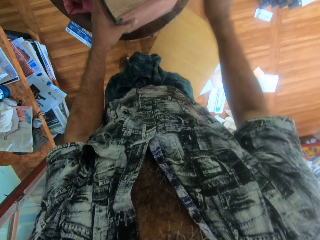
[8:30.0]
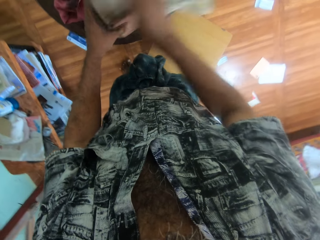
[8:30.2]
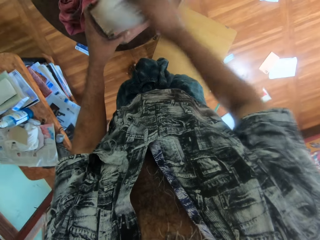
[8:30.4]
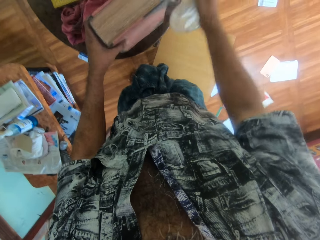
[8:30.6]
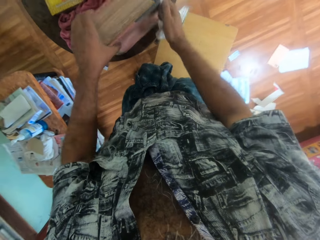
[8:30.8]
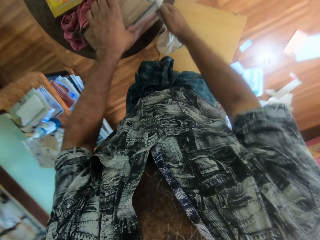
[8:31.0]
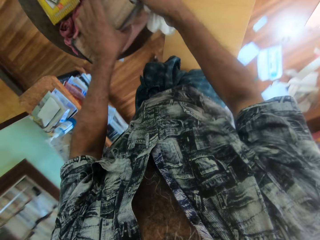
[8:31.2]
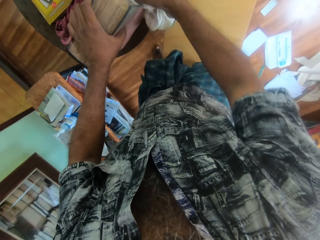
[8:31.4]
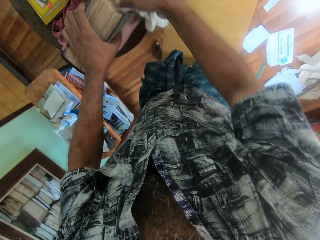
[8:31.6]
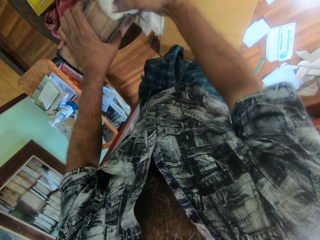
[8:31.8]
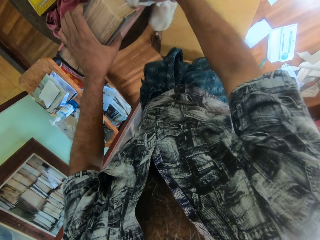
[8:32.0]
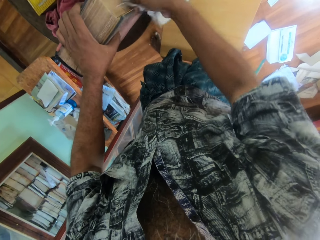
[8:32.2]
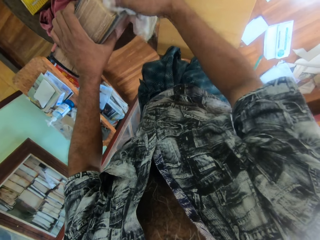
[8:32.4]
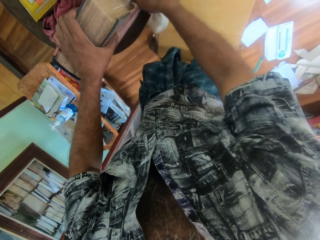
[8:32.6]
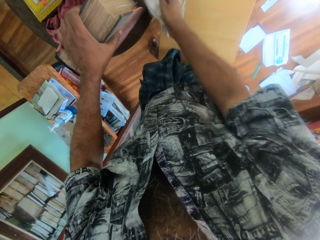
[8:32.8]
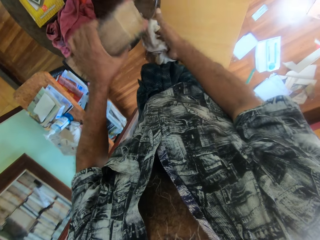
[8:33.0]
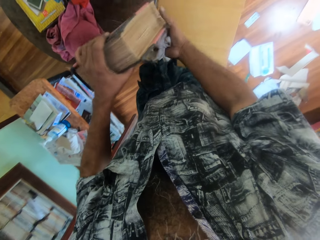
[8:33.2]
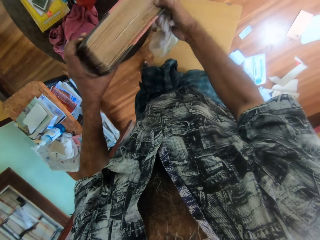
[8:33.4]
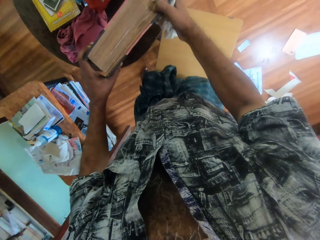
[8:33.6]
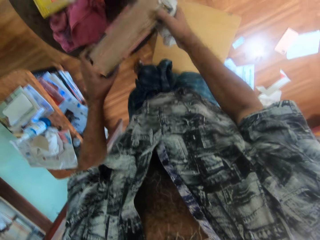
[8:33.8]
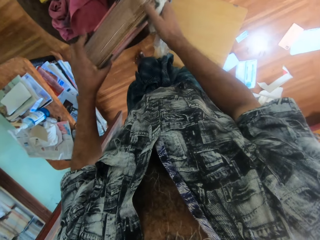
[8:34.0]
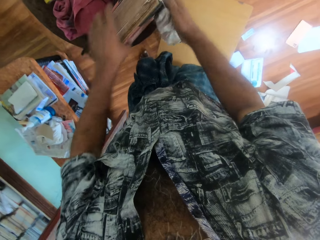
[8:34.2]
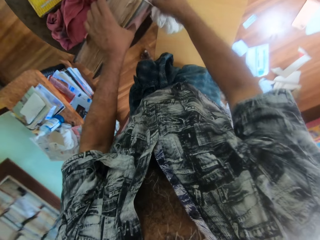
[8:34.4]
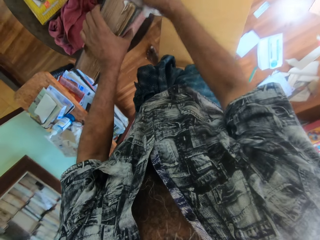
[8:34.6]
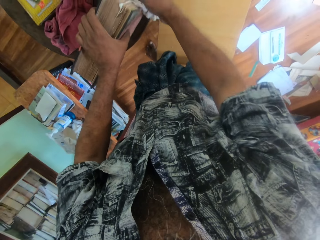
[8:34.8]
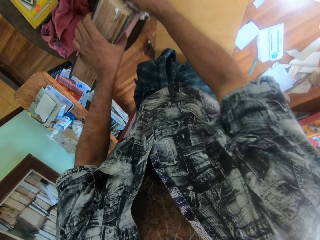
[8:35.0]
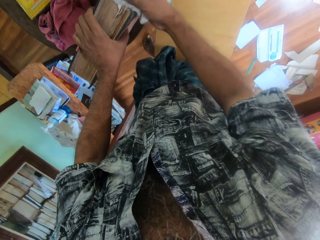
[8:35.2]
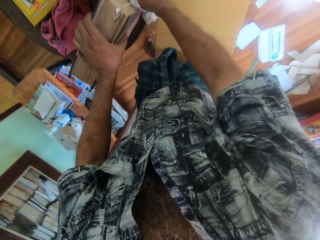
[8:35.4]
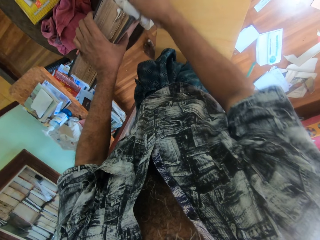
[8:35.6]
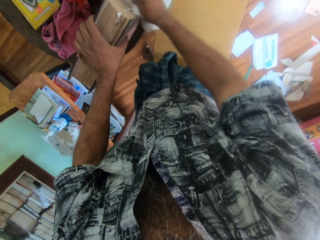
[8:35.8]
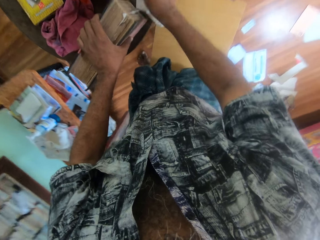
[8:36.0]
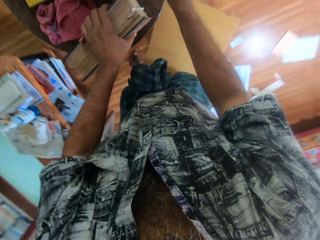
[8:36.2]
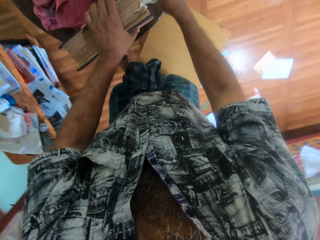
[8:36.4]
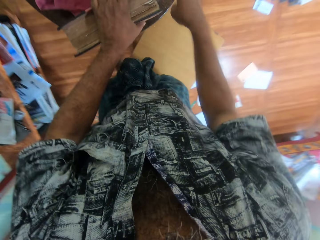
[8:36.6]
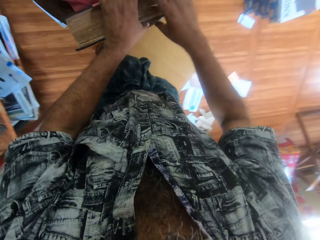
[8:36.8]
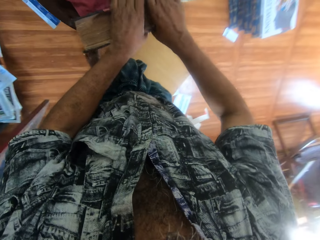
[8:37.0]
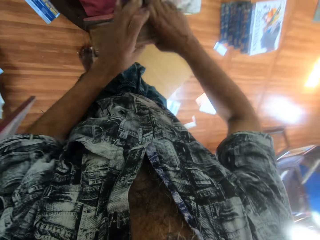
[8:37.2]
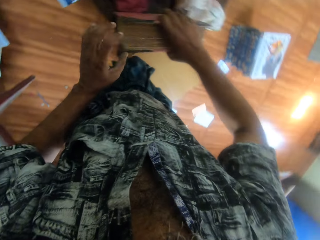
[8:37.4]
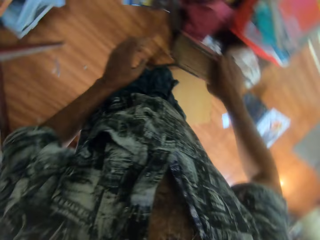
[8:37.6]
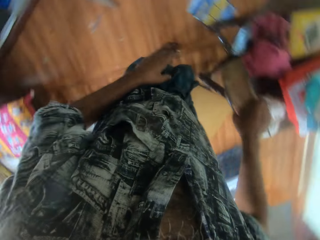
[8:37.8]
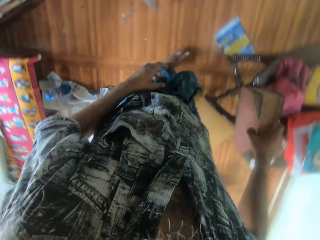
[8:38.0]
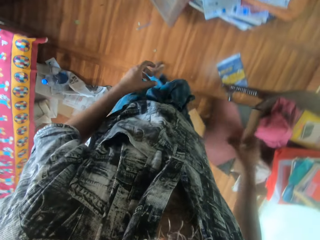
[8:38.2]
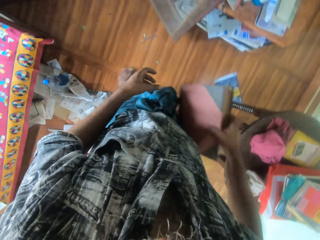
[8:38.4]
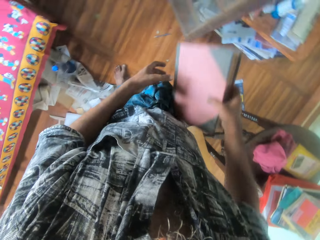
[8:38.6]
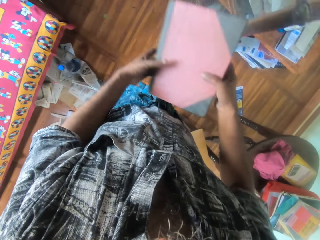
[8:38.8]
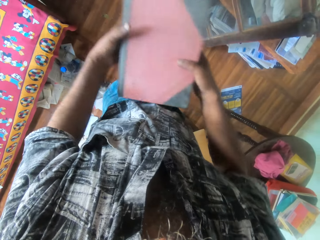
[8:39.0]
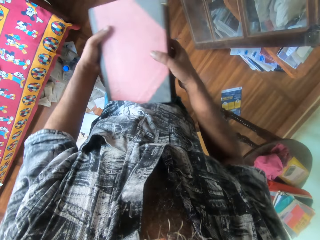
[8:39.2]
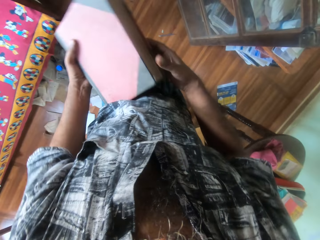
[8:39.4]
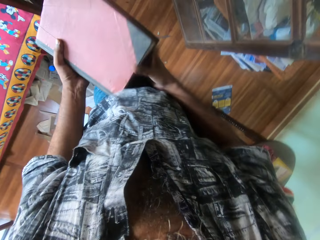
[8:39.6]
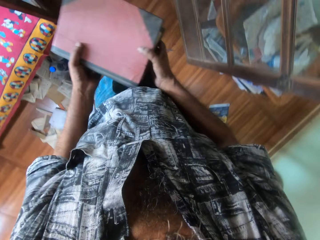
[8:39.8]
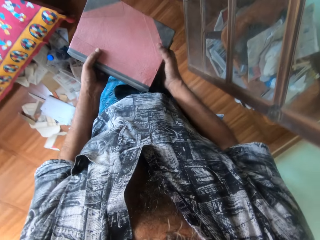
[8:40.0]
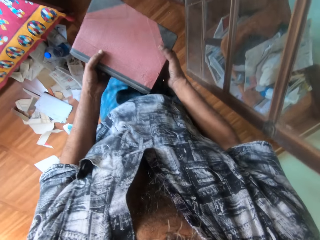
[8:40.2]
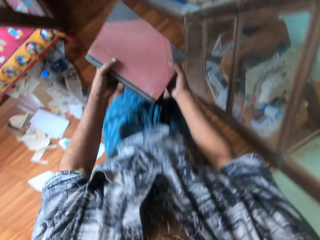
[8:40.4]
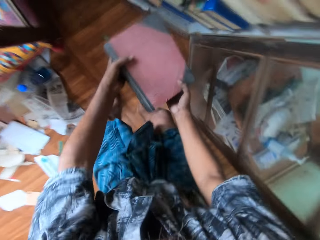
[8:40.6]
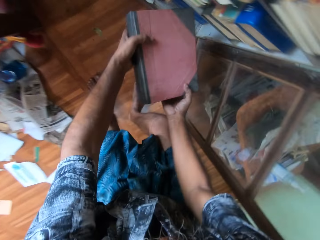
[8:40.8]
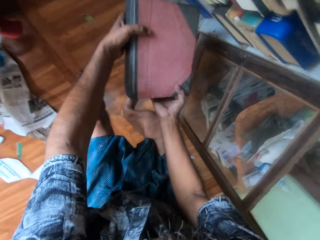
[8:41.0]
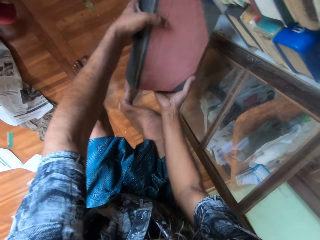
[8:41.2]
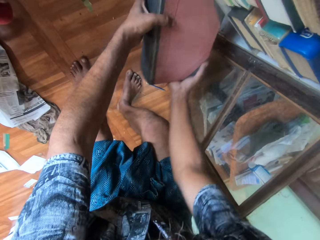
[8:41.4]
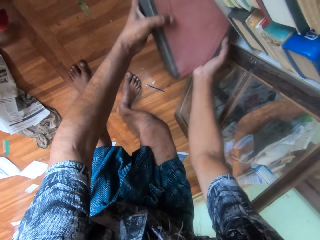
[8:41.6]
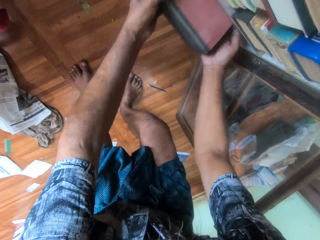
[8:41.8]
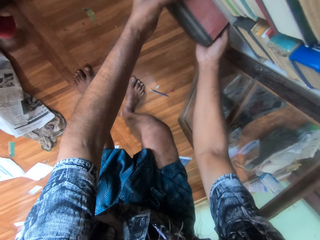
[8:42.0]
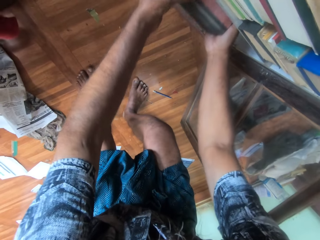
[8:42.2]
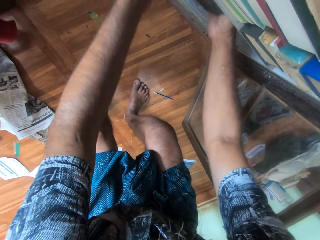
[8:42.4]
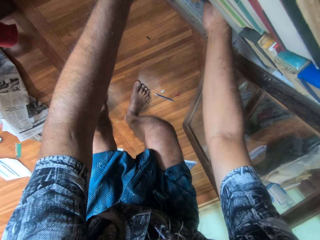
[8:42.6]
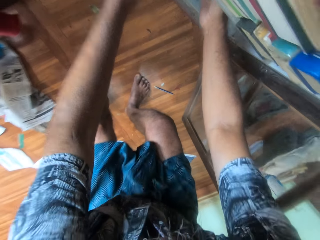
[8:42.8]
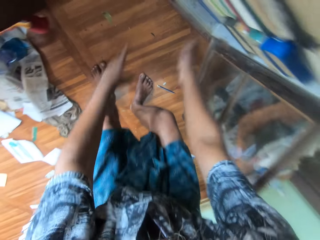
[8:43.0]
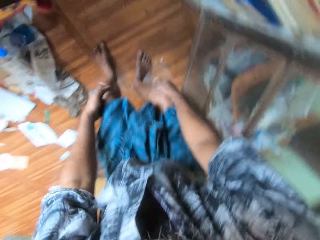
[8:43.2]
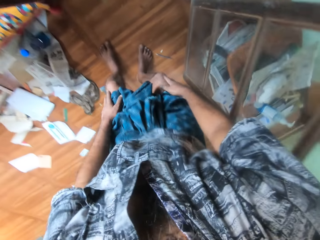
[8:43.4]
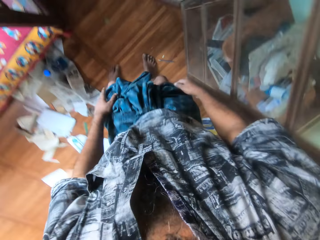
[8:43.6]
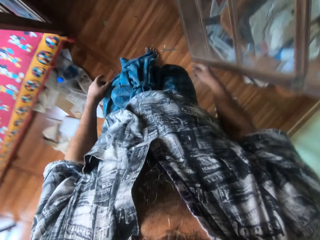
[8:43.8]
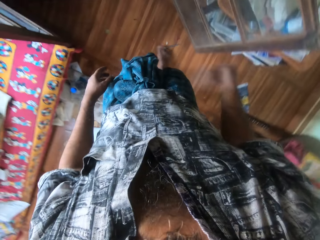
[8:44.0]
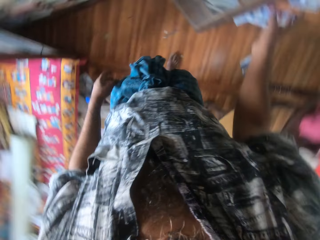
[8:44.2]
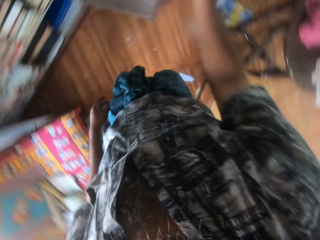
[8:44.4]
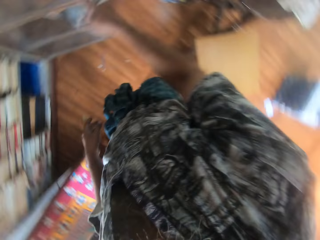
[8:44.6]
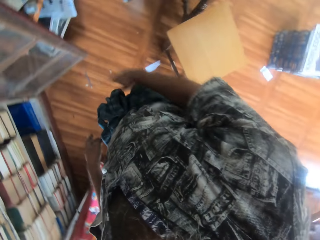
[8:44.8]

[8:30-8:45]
The camera wearer turns the book. He rubs the book. He drops the napkin on the table with his right hand. He picks up the book on the table with his right hand. He walks to the shelf. He holds the book with both hands. He drops the book in the bookshelf with both hands. He stands.

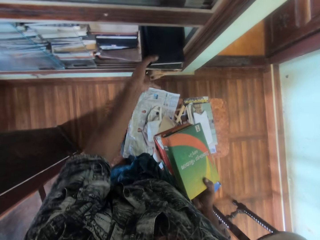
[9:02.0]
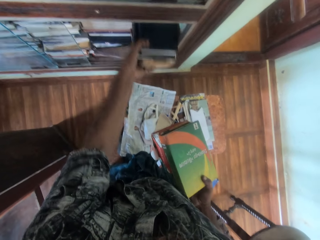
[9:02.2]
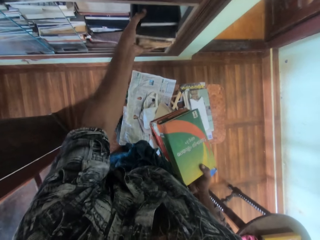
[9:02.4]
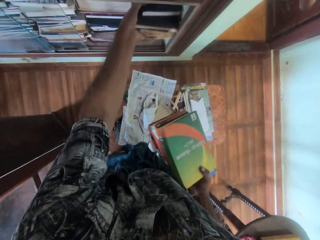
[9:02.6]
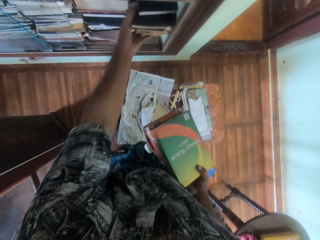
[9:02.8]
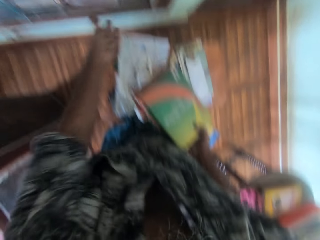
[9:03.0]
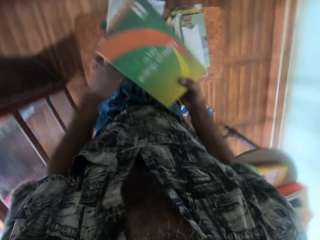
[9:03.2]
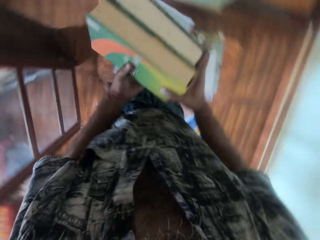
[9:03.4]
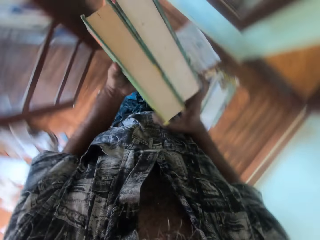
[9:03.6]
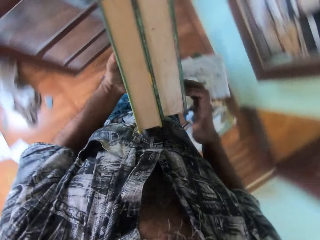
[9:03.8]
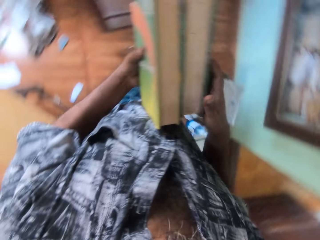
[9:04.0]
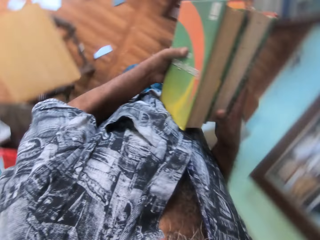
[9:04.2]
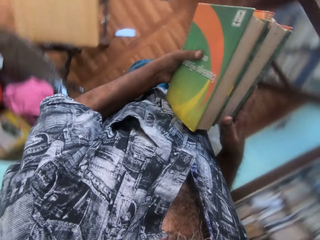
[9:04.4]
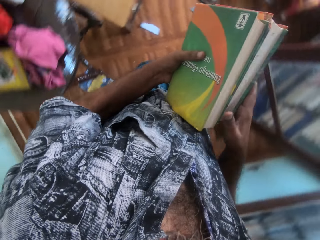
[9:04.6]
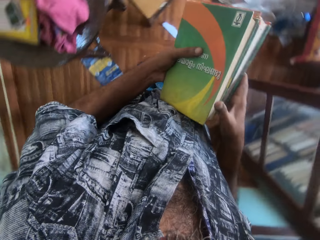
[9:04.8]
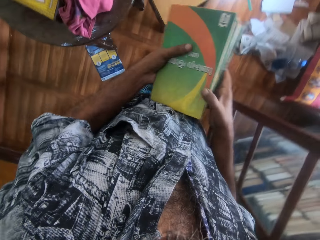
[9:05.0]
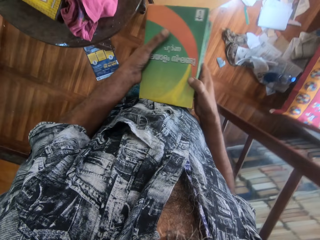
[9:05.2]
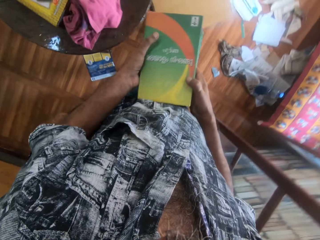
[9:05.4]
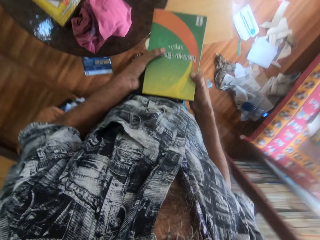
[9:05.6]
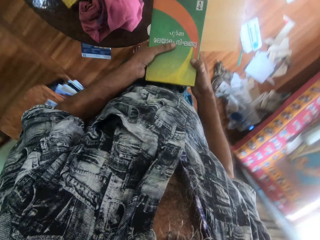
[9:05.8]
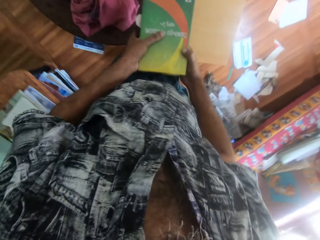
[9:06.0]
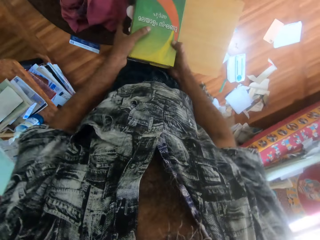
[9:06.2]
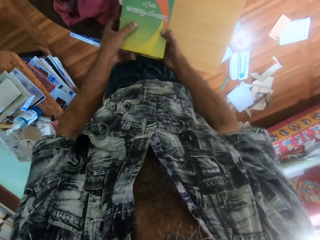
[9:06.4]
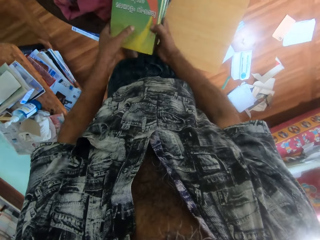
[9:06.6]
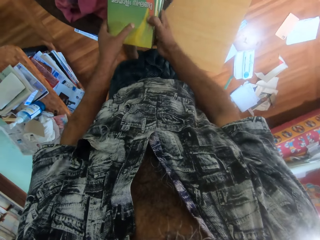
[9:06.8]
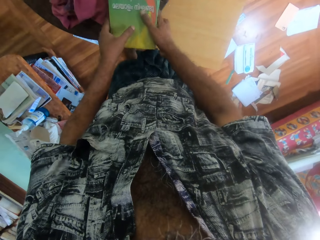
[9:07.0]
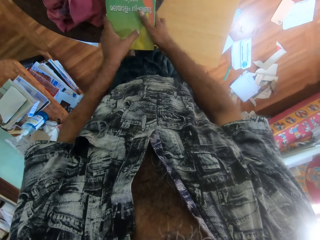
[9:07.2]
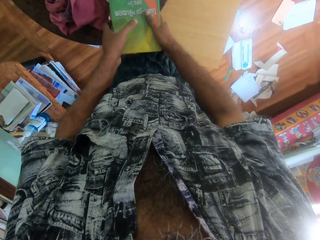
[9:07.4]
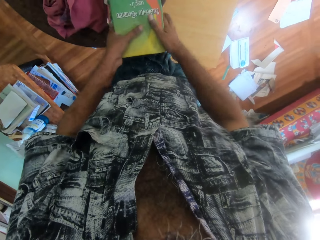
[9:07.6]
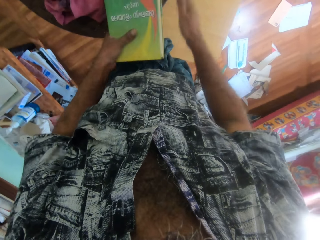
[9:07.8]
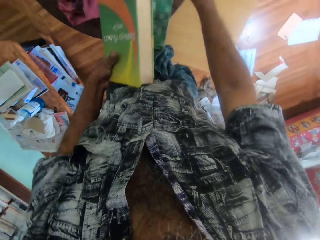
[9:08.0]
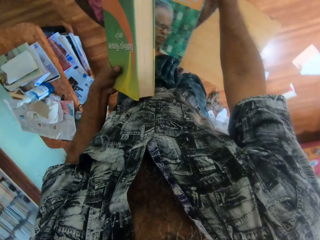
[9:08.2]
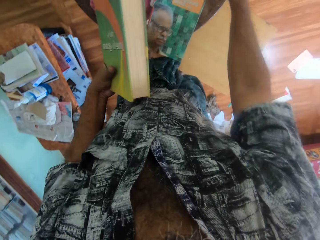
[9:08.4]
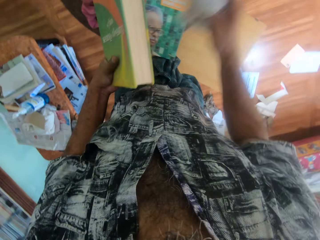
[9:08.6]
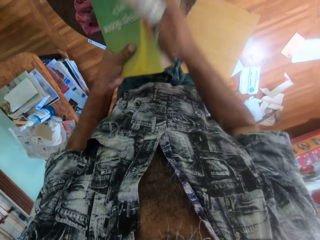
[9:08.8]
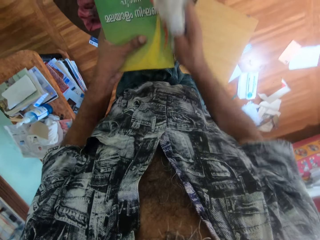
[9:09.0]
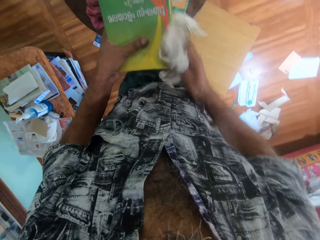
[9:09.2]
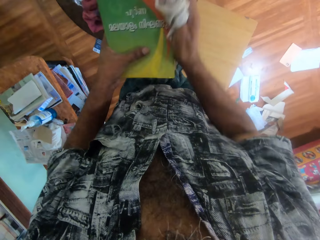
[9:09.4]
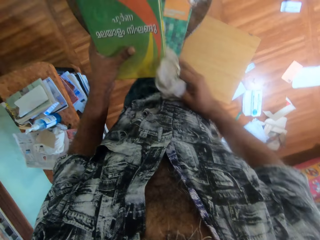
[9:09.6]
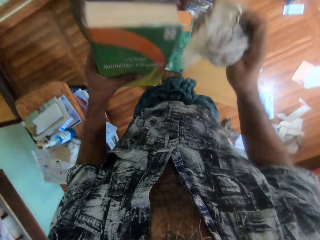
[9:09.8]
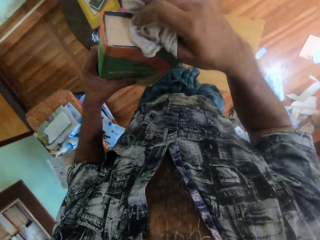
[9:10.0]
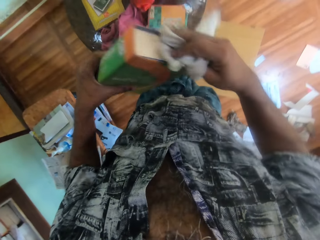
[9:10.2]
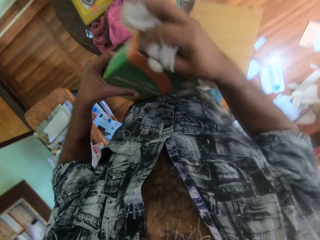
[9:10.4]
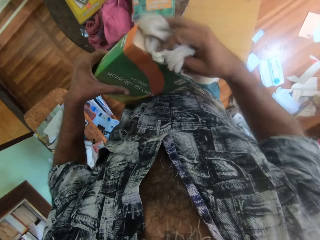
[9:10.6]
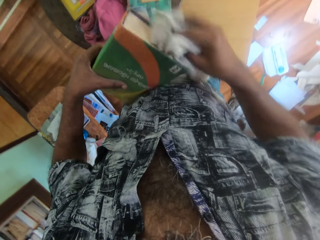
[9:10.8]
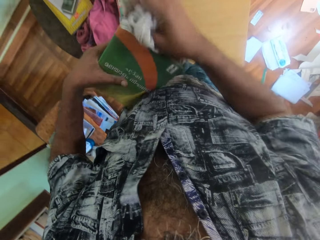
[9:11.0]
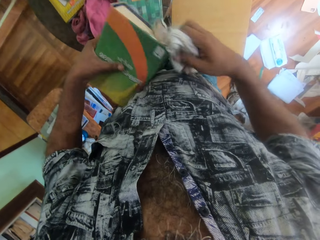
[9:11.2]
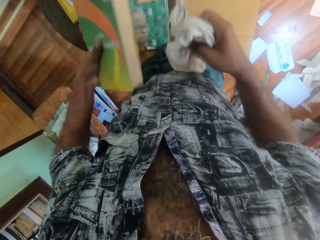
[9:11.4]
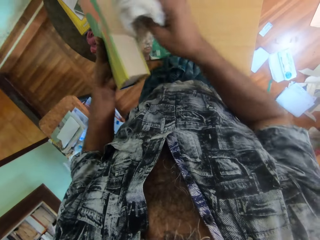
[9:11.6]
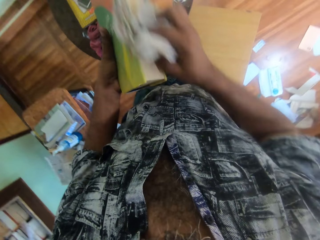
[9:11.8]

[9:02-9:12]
The camera wearer holds the books with both hands. He turns. He drops the books on the table with both hands. He picks up a book on a book on the table with his left hand. He wipes the book in his left hand with the napkin in his right hand.
